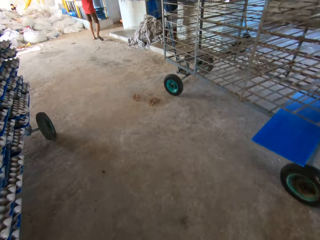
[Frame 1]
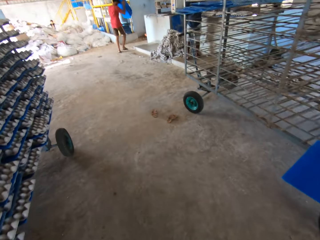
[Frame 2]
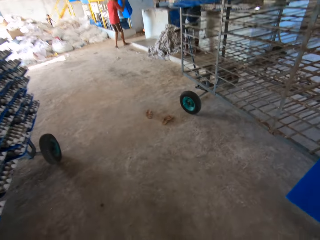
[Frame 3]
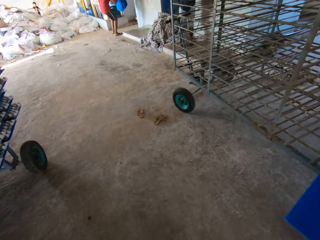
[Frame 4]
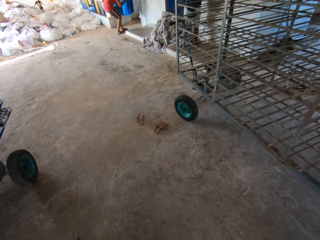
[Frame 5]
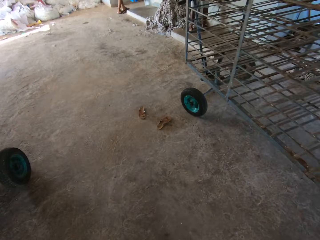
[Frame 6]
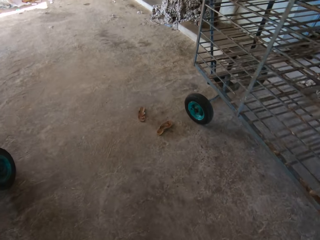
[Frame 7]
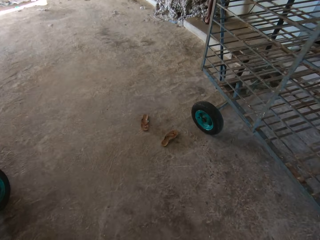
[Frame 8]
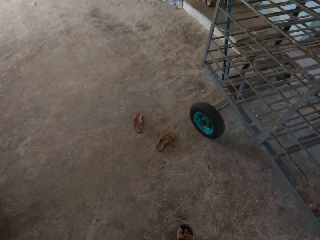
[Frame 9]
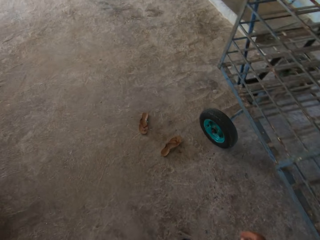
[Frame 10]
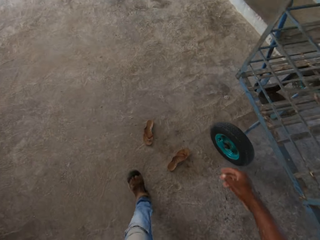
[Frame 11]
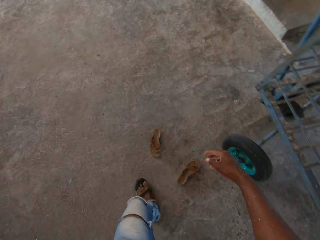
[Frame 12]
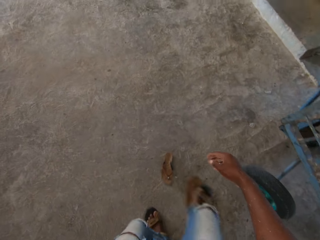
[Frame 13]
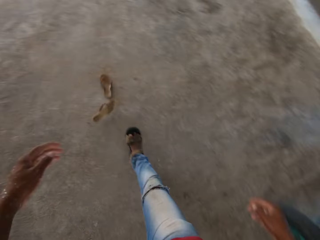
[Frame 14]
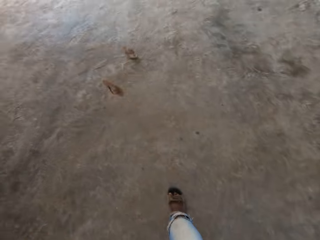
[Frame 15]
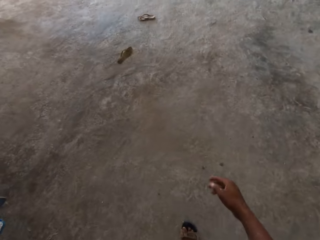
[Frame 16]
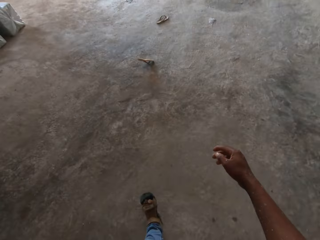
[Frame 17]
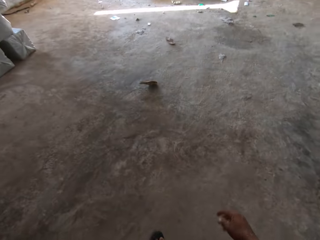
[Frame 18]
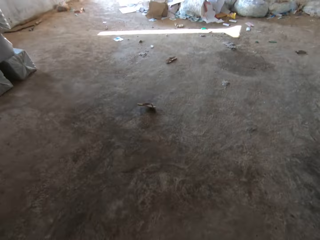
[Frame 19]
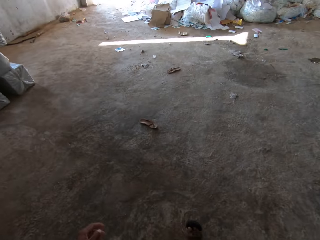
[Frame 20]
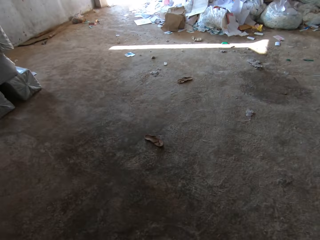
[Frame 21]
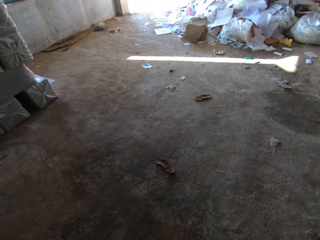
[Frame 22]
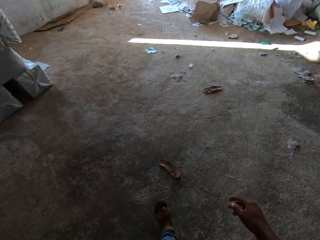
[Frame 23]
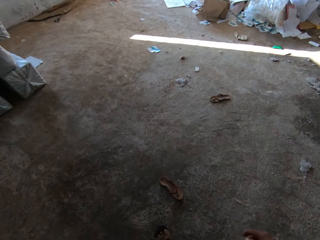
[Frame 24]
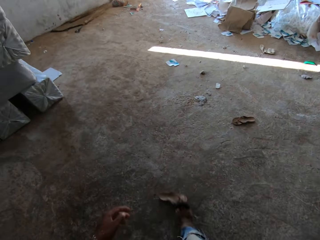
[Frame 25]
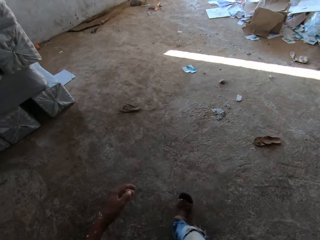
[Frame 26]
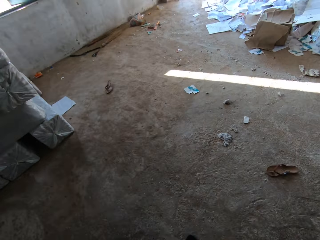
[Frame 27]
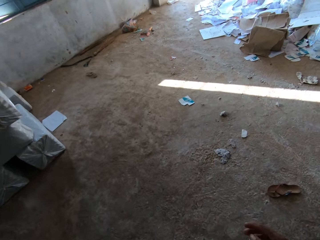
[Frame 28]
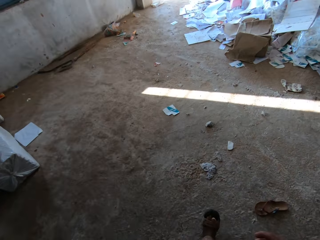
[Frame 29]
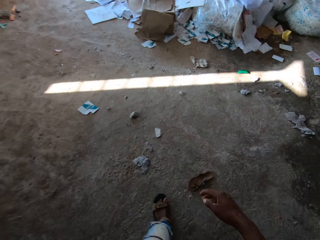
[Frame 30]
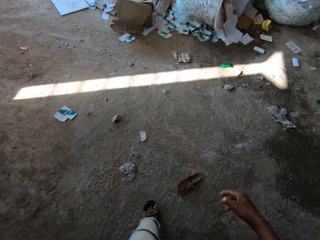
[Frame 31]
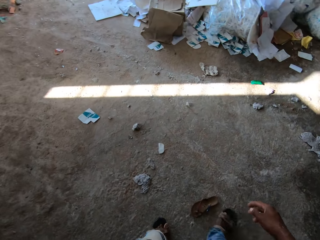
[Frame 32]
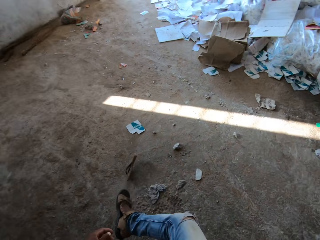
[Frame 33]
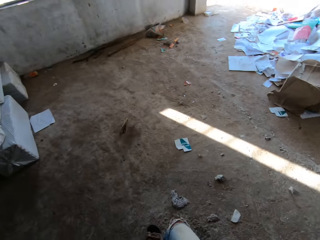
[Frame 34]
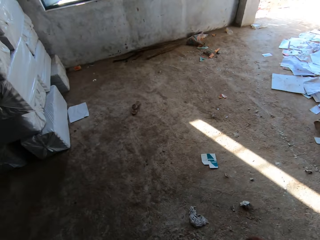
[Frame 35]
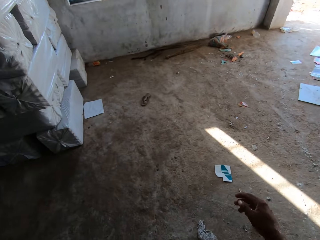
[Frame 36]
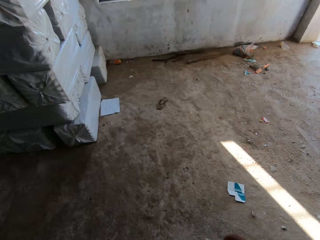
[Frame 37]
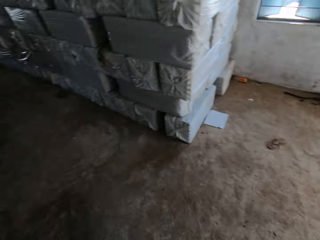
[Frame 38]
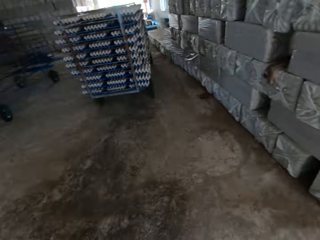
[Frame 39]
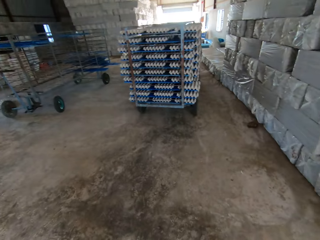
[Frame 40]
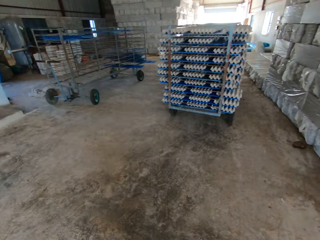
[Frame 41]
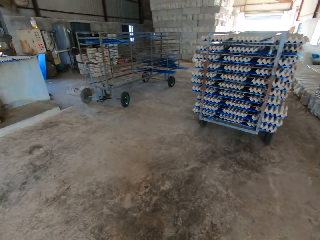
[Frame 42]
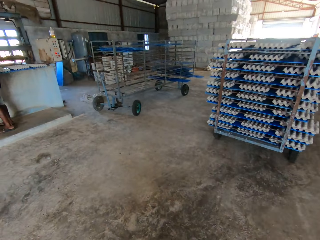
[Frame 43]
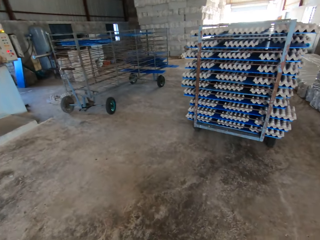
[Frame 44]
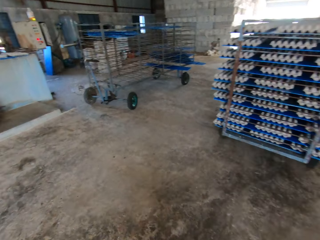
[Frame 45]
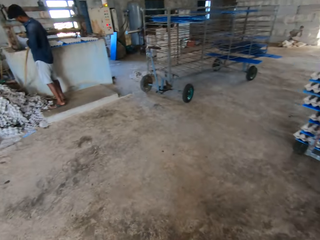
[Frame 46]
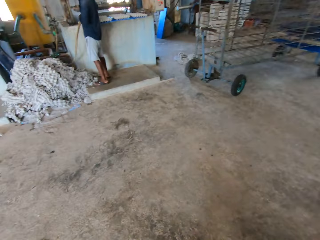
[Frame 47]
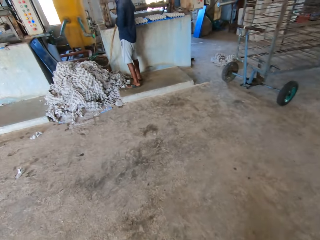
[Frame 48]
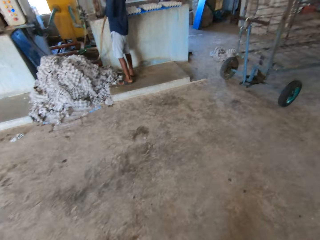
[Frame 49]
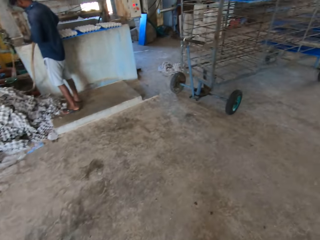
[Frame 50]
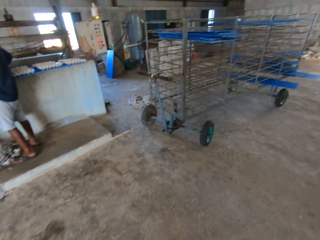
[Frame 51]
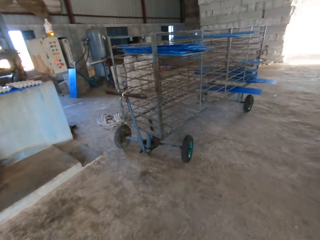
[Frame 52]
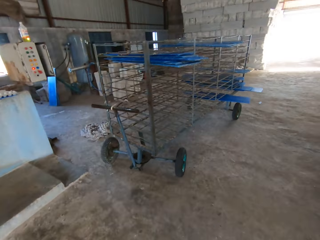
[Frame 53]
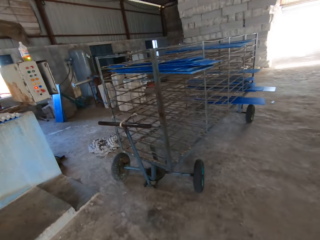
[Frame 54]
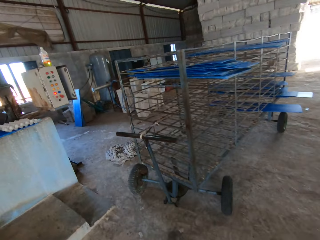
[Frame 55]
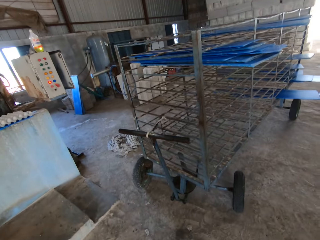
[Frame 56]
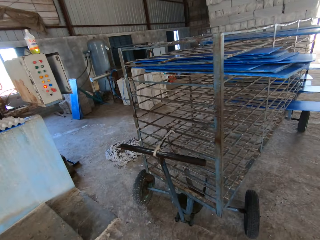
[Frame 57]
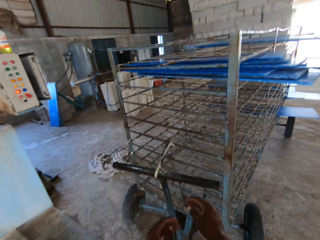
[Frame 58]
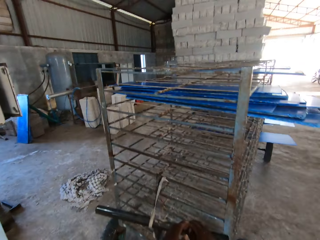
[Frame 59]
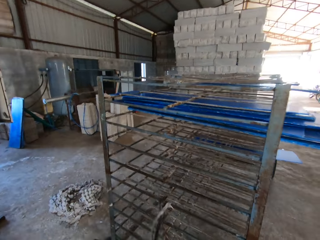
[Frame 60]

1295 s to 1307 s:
The camera wearer pulls the trolley and walks towards a pair of slippers. A man drops the boards on the ground with both hands. The camera wearer kicks the slippers with his right leg. He walks towards the slippers. He kicks a slipper with his right leg. He kicks a slipper again. He walks around. He looks around. He walks towards the tray rack.

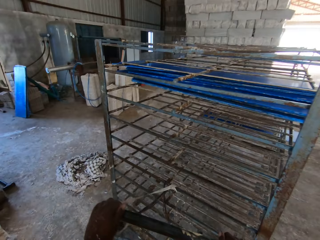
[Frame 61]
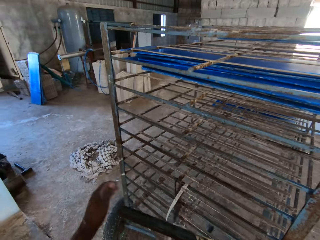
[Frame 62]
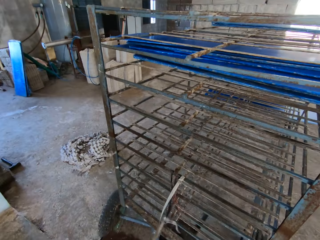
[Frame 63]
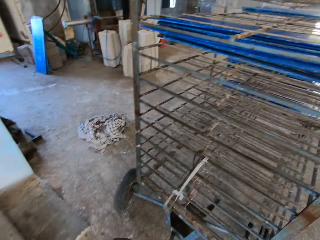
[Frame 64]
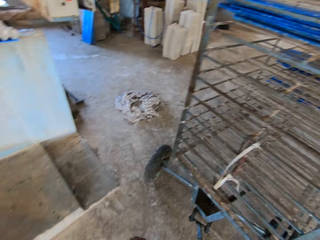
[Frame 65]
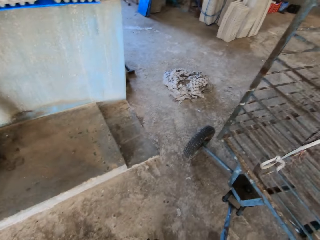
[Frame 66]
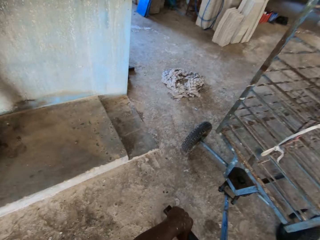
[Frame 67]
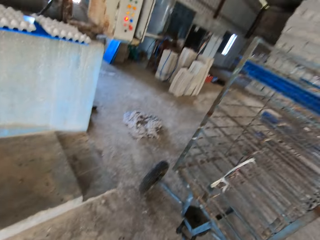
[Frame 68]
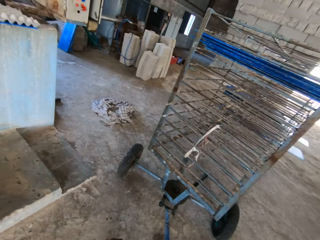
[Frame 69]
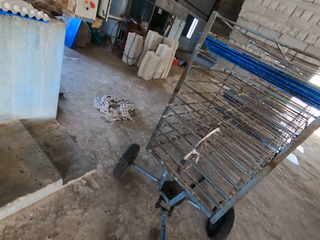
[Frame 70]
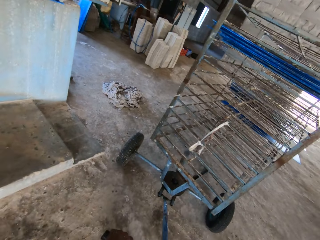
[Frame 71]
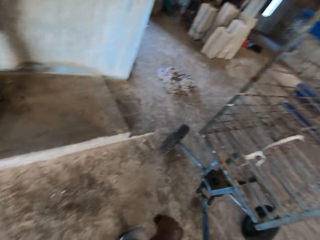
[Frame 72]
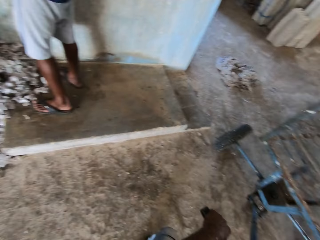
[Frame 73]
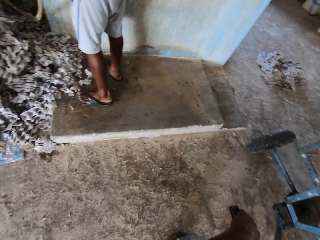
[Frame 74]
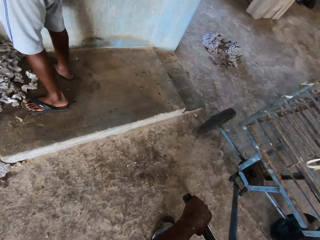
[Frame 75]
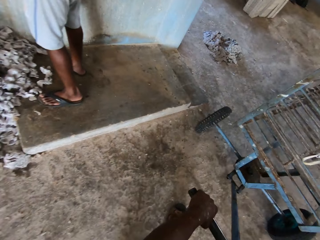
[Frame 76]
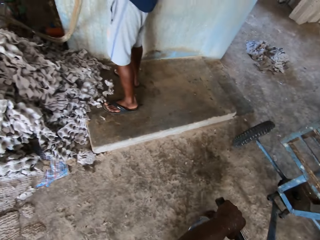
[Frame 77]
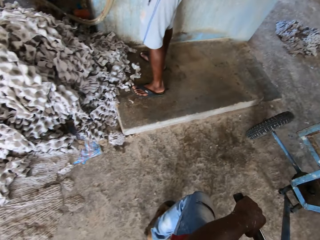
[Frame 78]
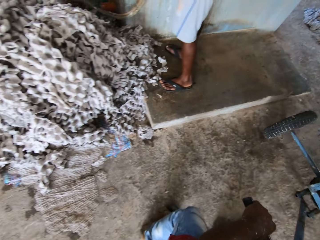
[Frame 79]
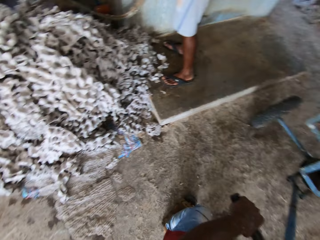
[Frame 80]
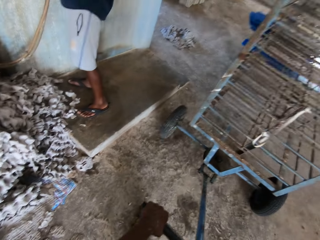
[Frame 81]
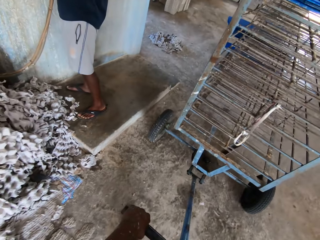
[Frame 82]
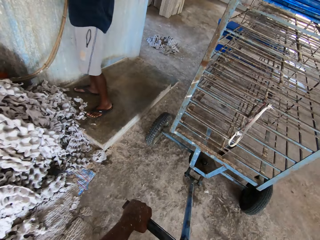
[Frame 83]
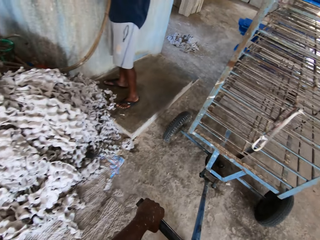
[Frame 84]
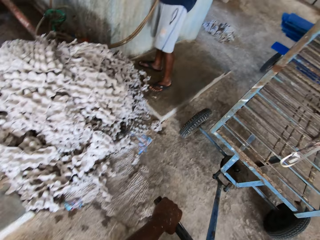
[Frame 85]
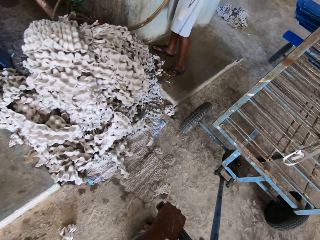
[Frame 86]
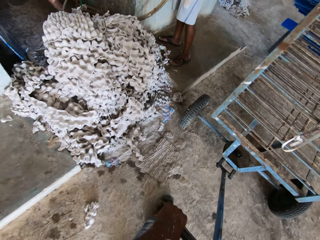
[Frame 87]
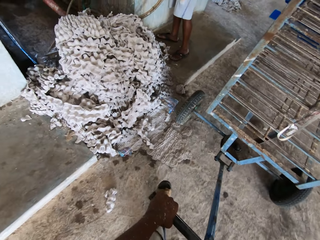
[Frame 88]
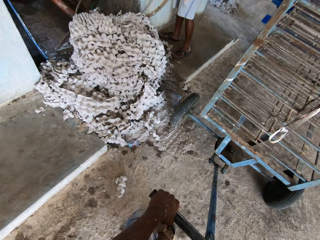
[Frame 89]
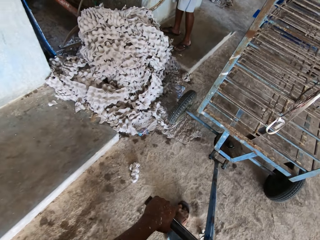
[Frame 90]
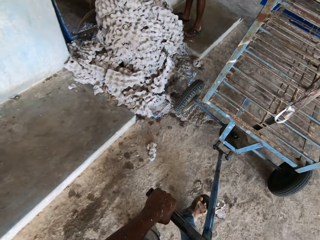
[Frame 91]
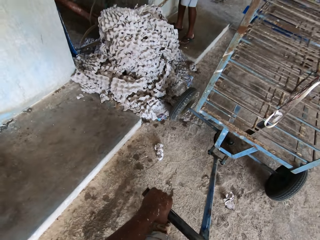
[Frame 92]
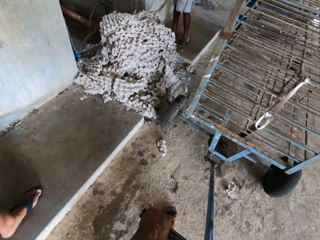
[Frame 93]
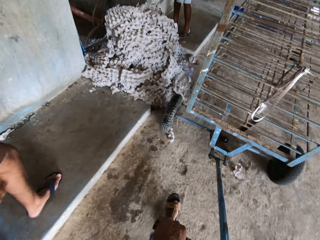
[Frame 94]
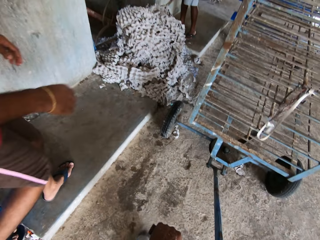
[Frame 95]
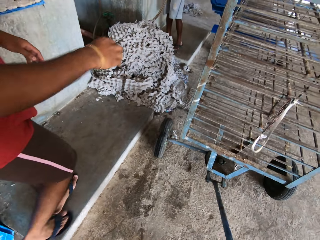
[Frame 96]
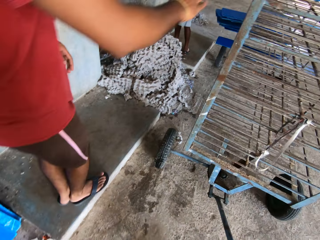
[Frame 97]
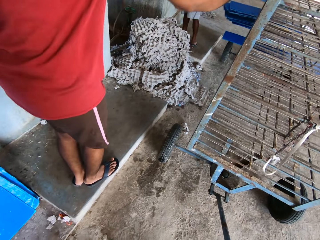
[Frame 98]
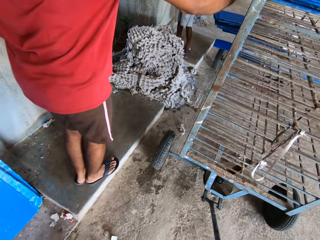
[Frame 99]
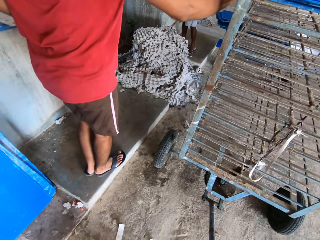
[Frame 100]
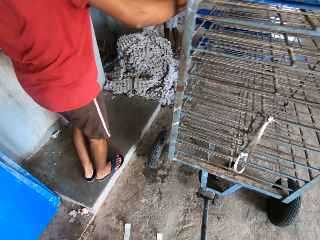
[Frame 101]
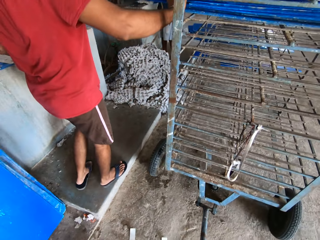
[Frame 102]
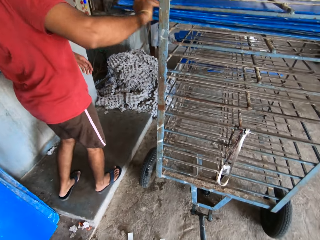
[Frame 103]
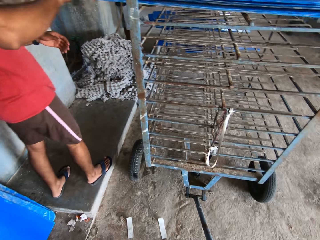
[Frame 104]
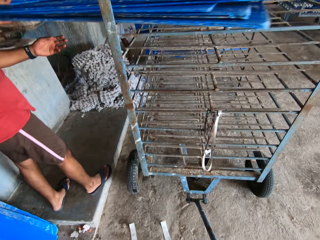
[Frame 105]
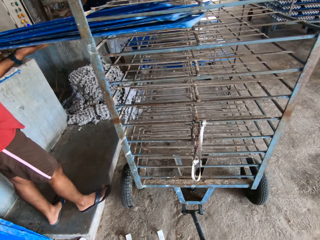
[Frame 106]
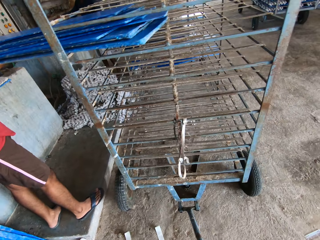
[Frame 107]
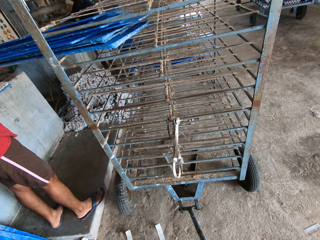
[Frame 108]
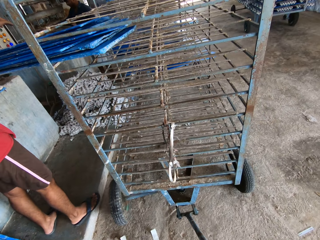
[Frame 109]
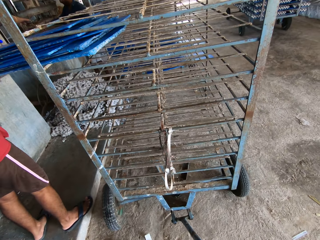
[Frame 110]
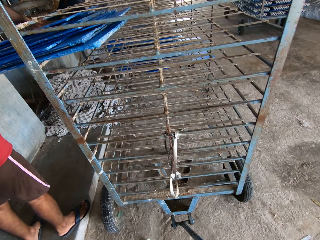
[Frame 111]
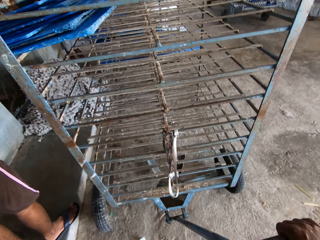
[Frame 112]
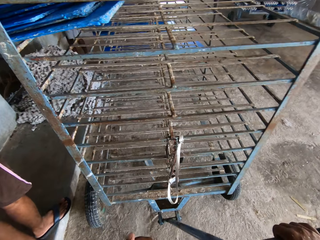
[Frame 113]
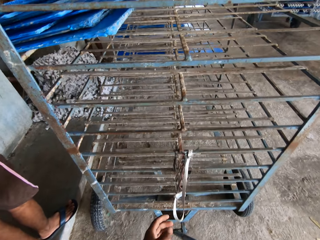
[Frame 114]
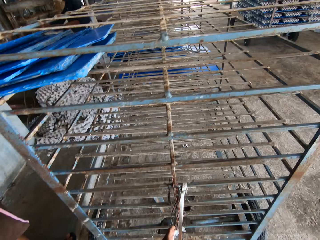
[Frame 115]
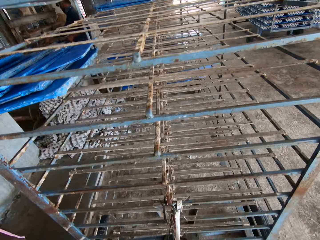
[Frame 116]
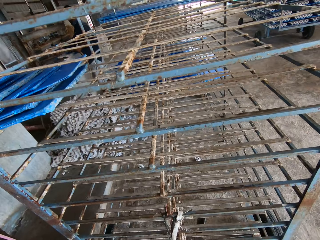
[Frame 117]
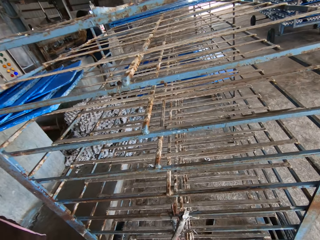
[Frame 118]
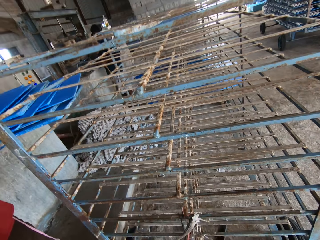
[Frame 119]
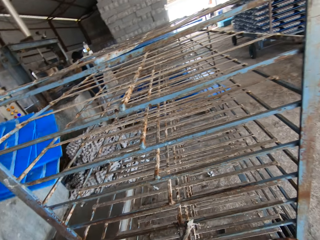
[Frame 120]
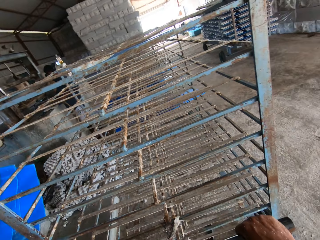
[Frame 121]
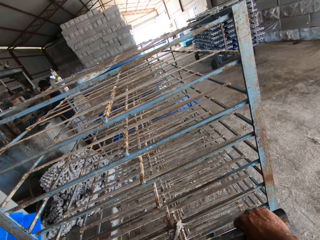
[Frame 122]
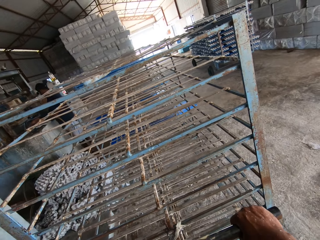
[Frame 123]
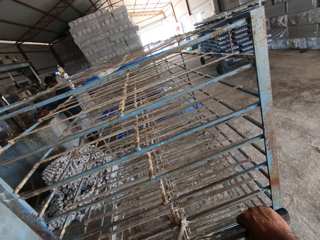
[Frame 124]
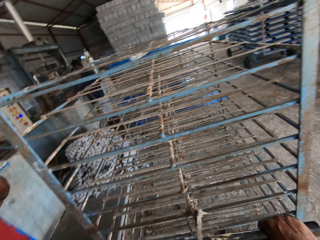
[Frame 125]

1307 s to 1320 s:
The camera wearer holds the trolley handle. They pull the tray rack or trolley towards the pulp molding machine. A man carries some boards from the tray rack with both hands. The camera wearer looks around.
